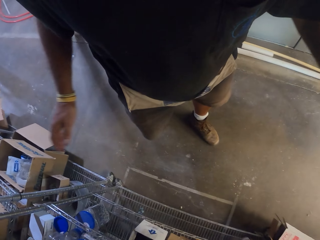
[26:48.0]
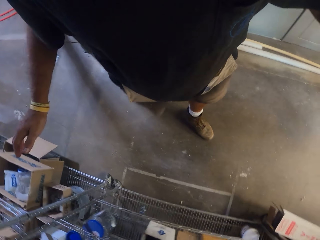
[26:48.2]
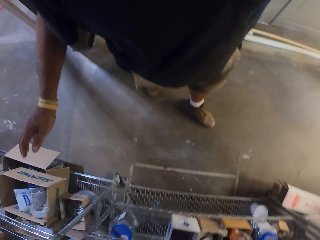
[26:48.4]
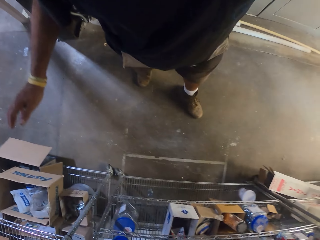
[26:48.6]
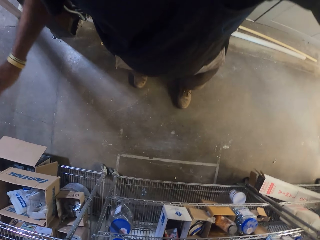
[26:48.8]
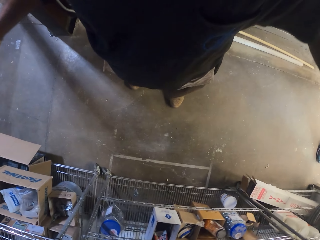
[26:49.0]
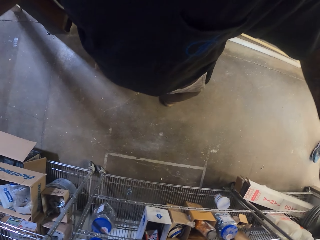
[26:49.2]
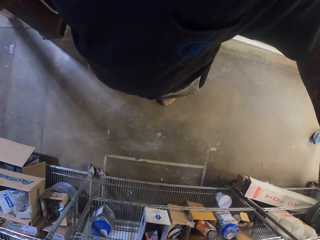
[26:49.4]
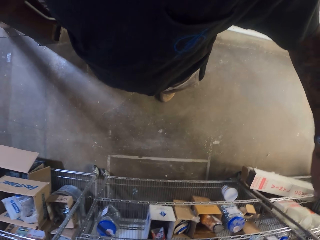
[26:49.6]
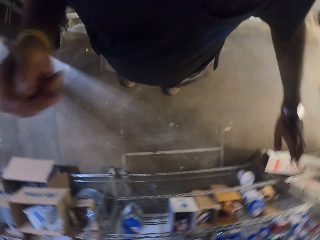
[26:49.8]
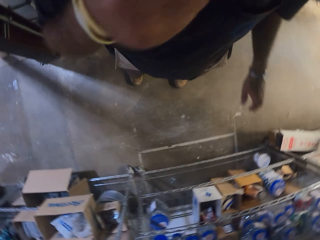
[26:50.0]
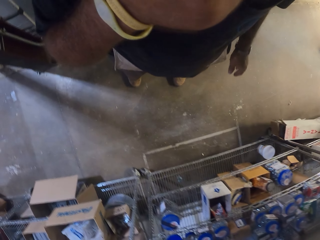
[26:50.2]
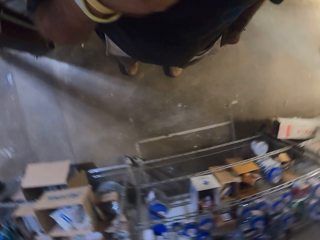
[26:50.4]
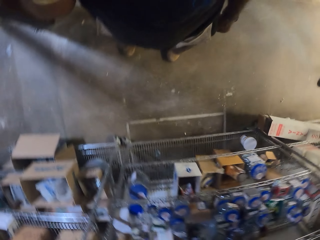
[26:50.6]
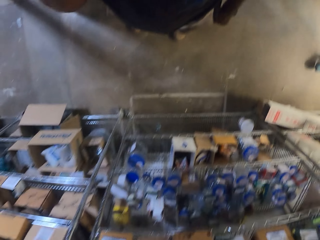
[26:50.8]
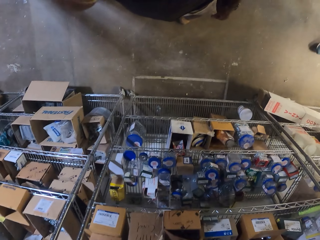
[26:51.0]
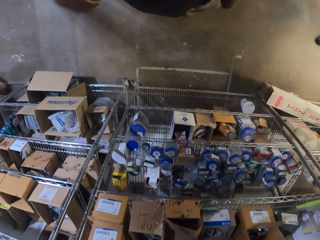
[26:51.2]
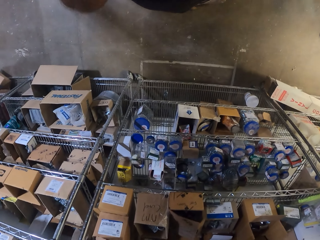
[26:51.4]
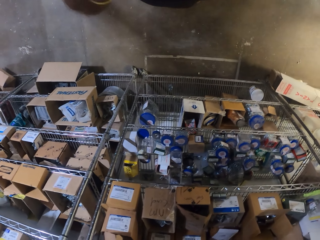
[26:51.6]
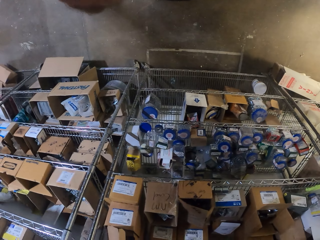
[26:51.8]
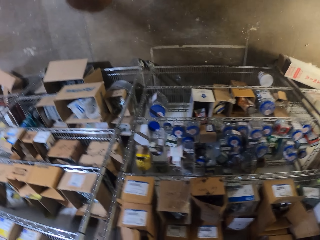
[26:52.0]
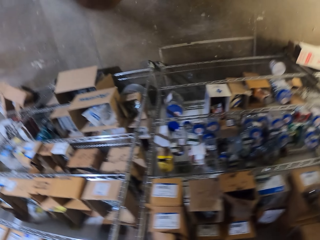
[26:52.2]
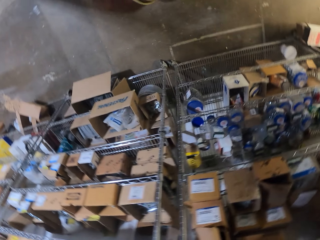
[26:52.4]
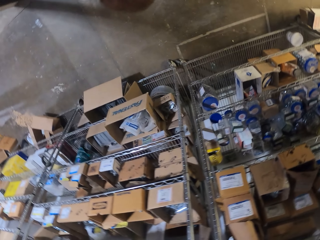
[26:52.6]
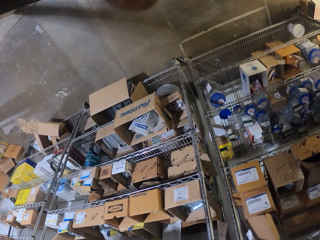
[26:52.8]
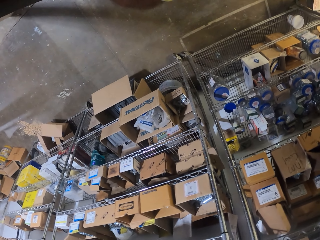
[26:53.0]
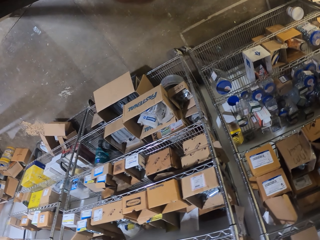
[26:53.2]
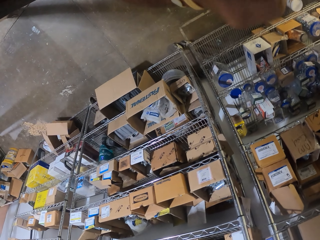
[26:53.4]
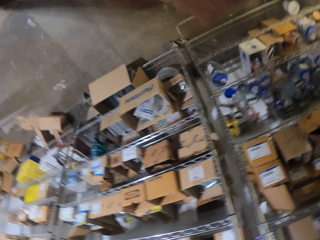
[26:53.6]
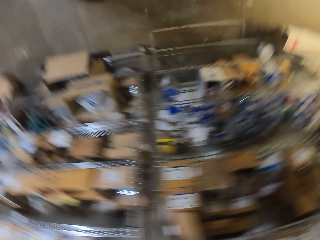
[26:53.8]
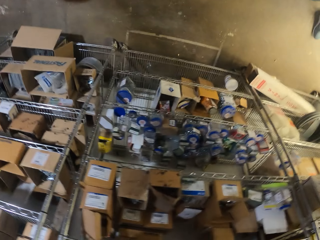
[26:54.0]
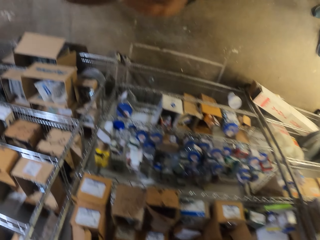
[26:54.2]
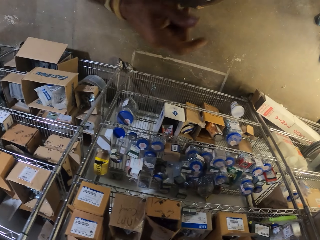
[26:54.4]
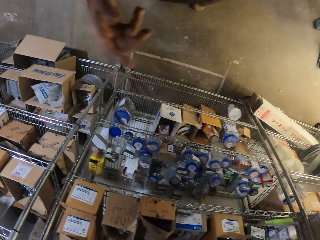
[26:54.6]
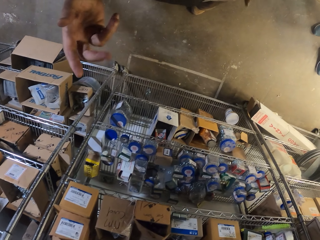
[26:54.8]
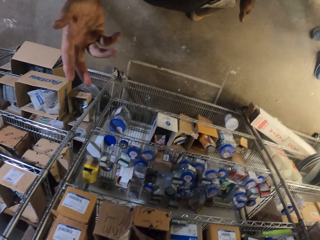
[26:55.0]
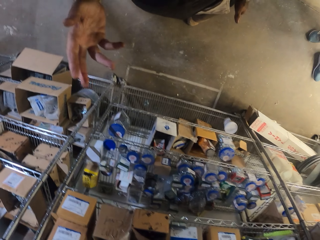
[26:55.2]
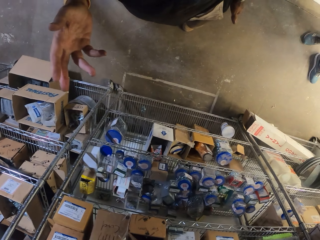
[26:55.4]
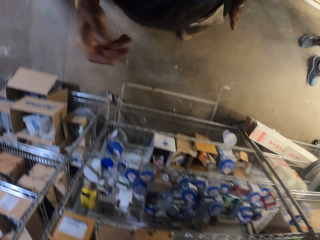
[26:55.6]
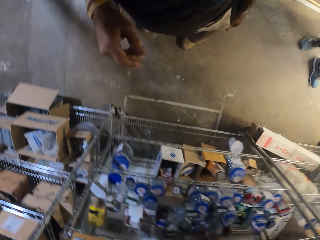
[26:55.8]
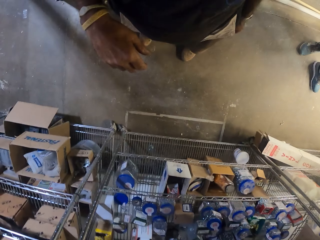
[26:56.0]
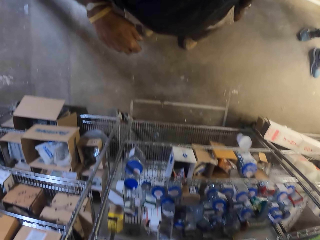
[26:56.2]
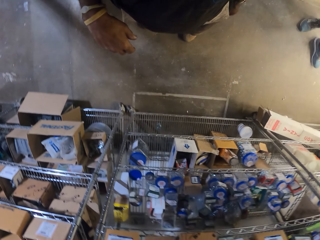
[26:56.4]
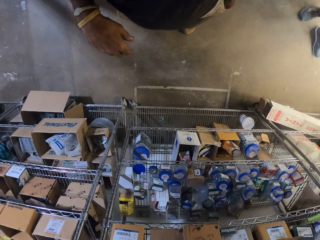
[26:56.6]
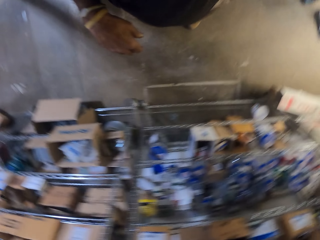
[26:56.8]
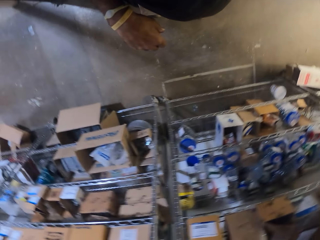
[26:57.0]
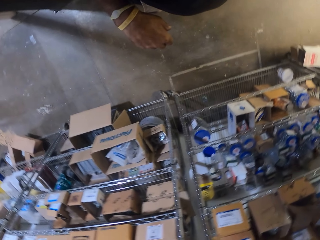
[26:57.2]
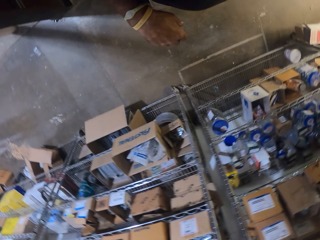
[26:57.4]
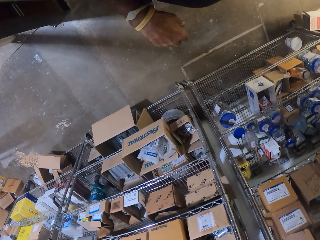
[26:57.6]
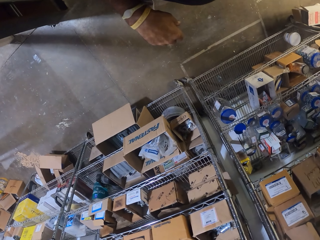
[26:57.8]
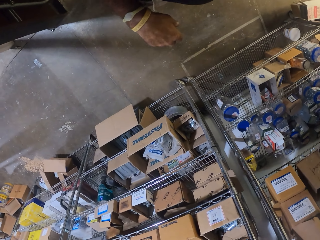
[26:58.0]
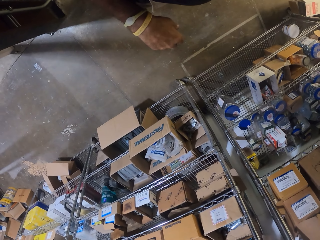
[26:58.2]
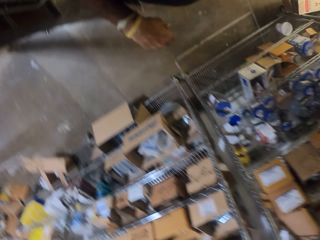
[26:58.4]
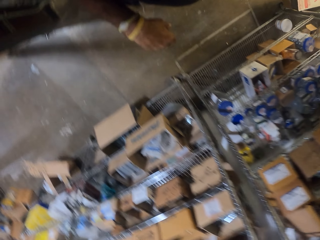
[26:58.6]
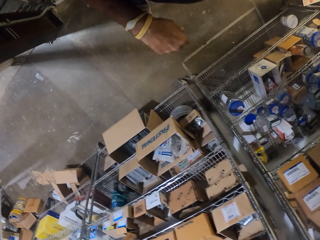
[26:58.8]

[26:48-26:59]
The camera wearer steps back. He lifts his hands up. He looks around. He gestures with a hand.

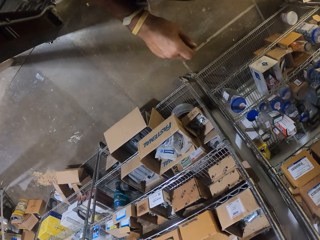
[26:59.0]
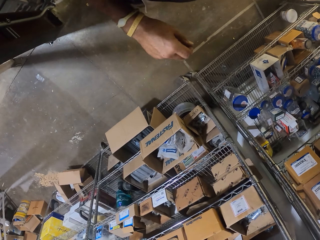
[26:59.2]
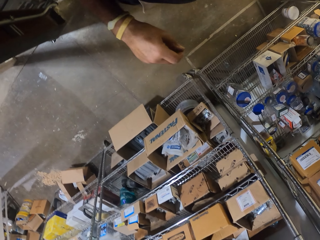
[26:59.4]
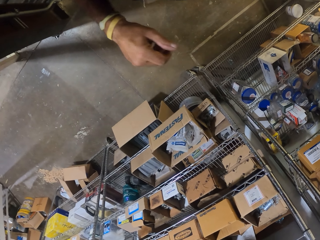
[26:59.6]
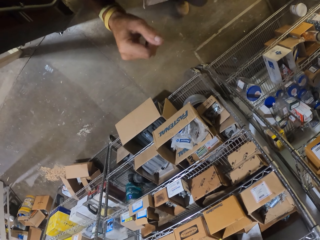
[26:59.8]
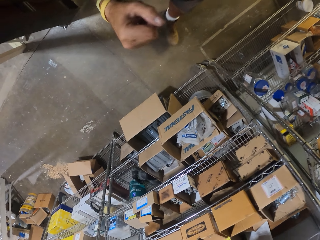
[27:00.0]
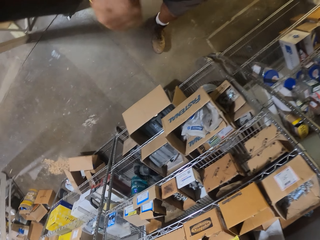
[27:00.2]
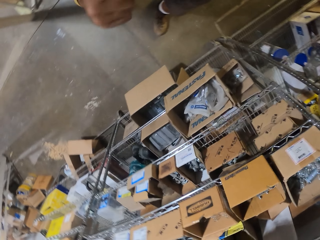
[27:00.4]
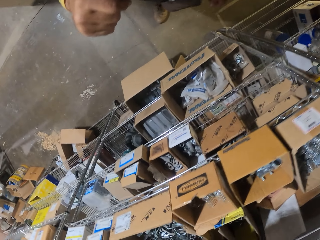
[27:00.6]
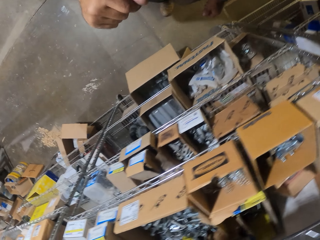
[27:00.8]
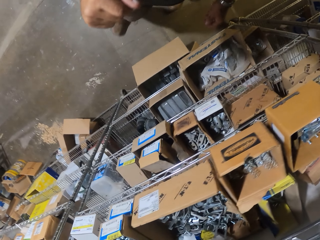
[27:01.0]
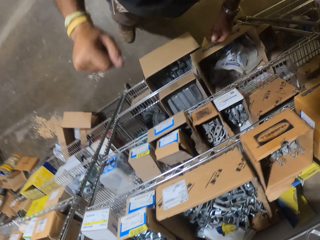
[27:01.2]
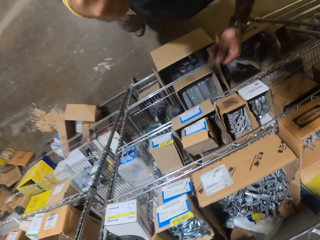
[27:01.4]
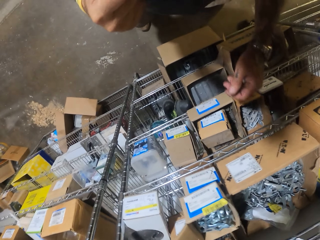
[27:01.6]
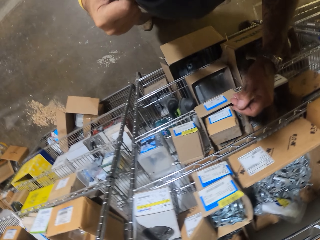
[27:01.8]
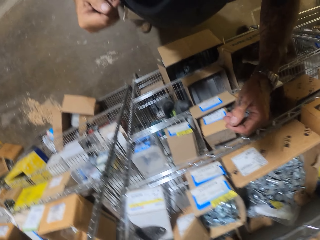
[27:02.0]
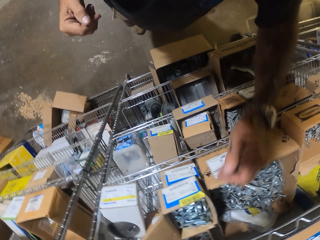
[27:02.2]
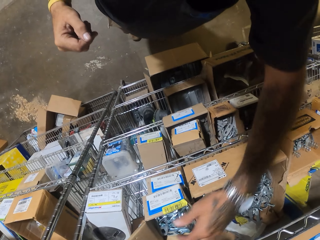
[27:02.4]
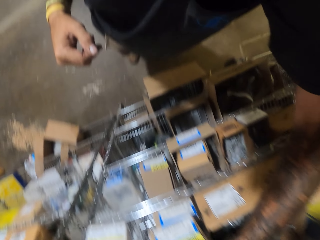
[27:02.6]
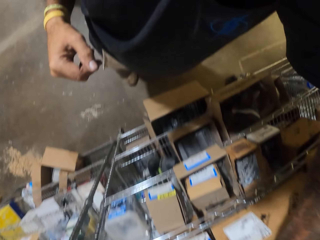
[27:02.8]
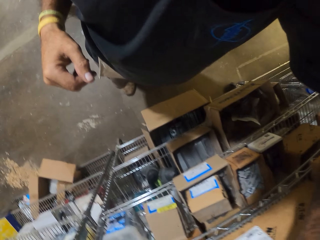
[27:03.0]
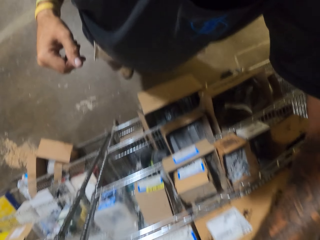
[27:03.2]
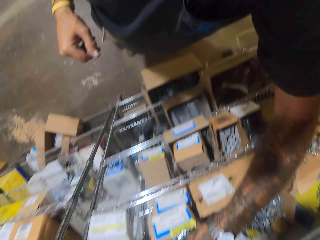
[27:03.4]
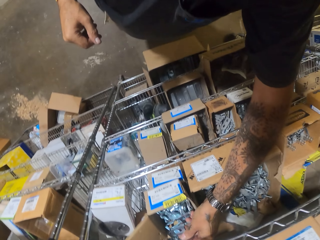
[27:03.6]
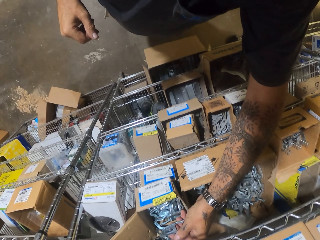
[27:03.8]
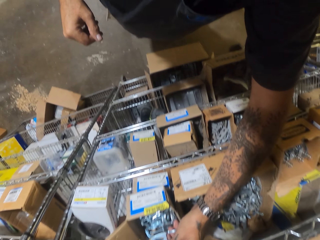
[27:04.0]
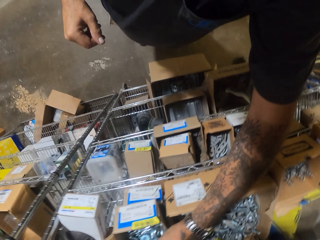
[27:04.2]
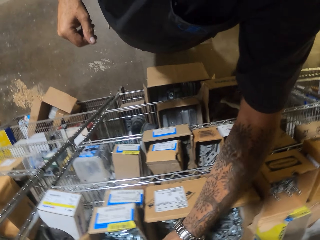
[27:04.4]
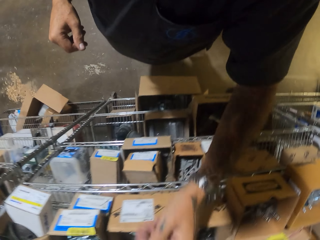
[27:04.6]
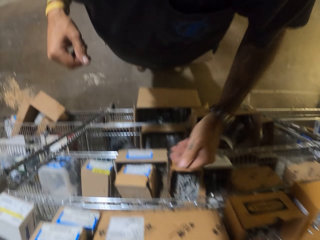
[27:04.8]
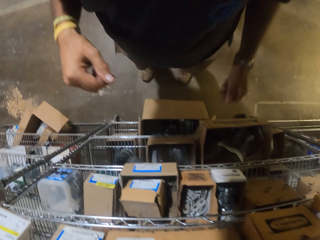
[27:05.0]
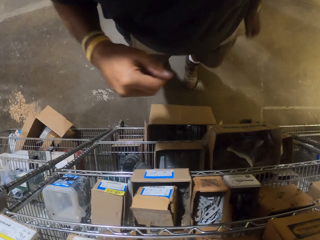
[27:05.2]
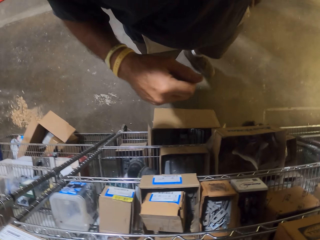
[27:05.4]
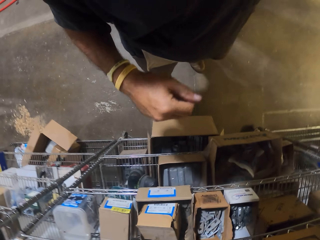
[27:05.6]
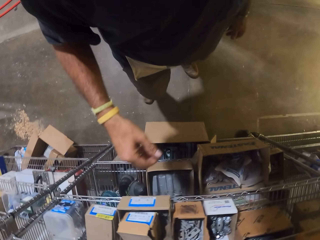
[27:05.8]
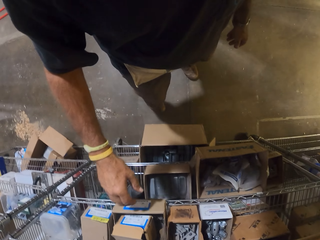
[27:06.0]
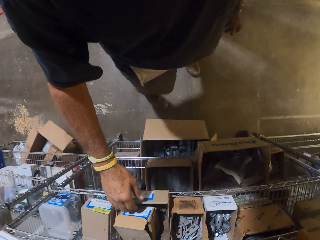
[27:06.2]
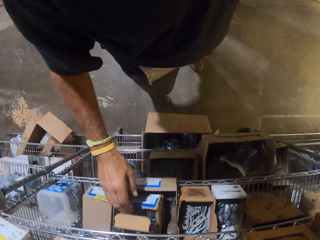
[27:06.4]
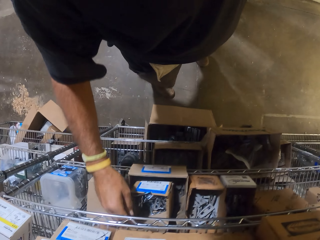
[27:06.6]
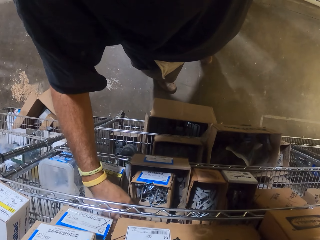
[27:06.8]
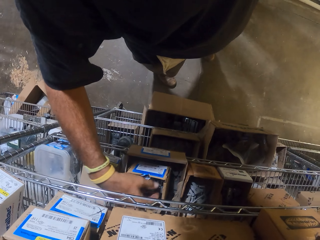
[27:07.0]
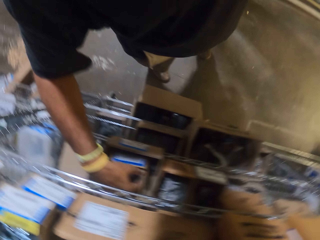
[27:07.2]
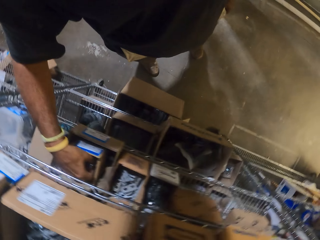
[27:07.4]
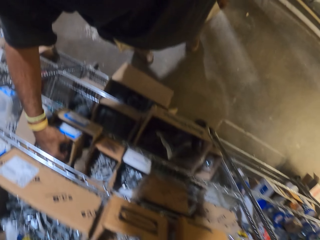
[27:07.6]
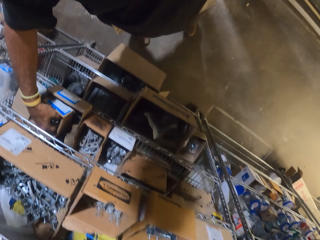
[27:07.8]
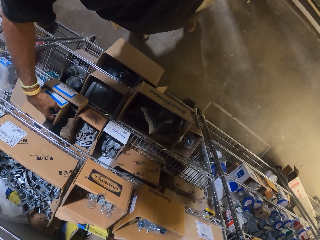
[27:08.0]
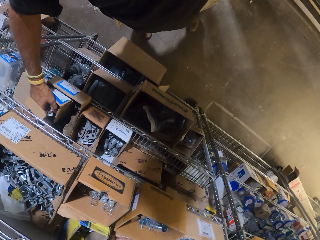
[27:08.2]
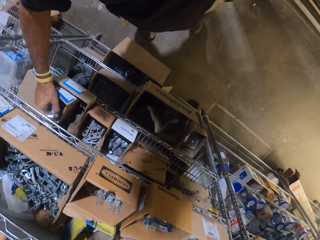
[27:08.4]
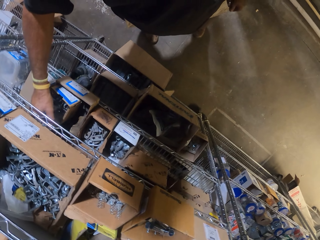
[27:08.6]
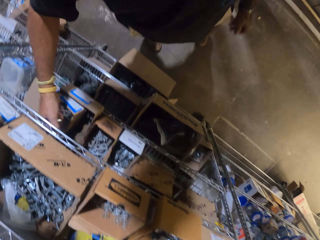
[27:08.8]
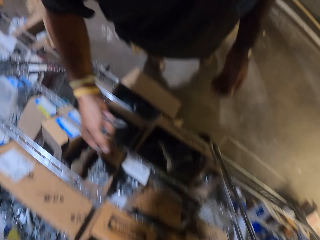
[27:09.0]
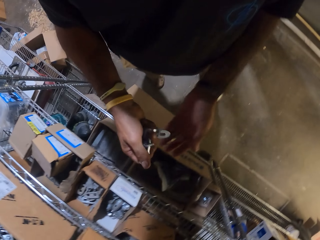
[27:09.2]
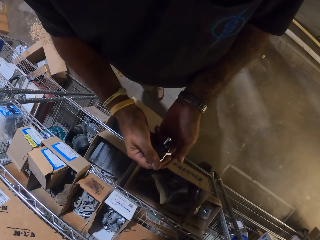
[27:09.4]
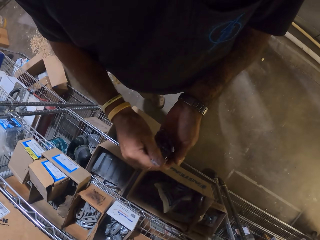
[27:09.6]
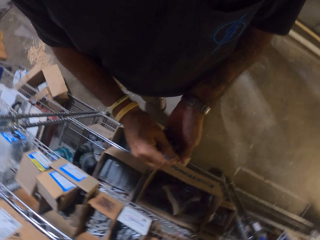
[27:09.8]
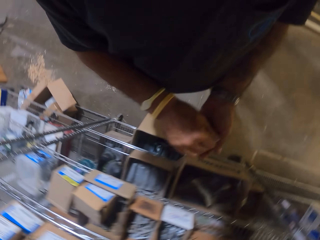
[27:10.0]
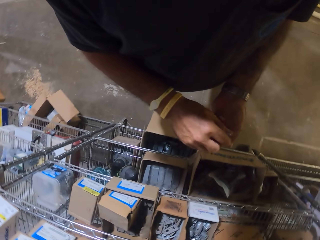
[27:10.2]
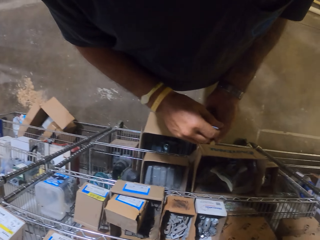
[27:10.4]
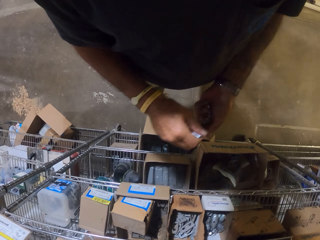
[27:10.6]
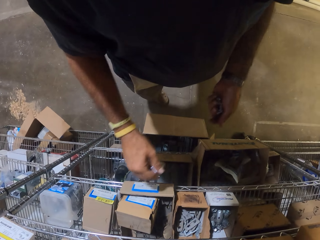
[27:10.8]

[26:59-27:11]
The camera wearer moves hands and looks around. They check on the shelf. They walk around and move hands. They touch something. They walk around. They open the pipe holder box. They pick up a metal clamp or pipe holder from the box.
